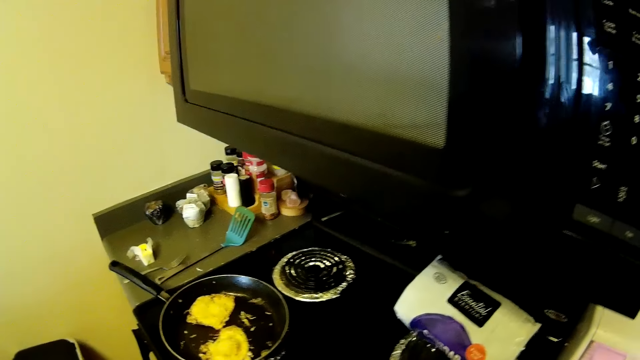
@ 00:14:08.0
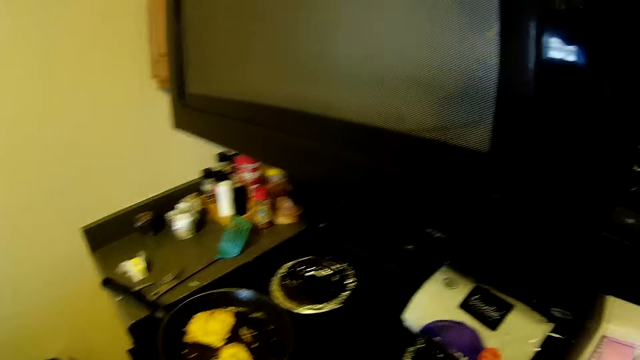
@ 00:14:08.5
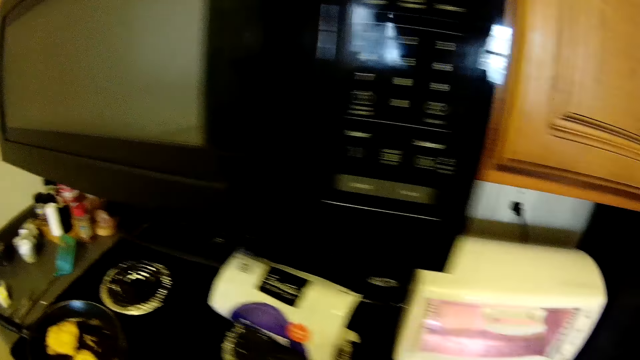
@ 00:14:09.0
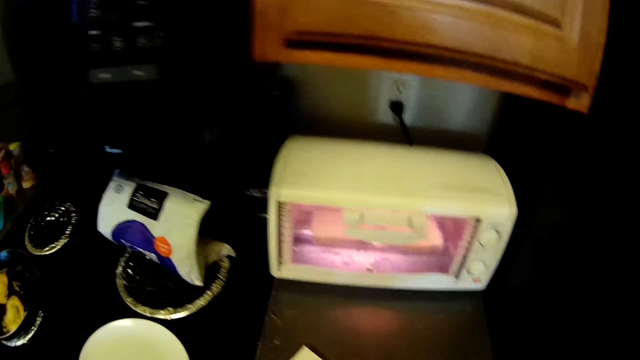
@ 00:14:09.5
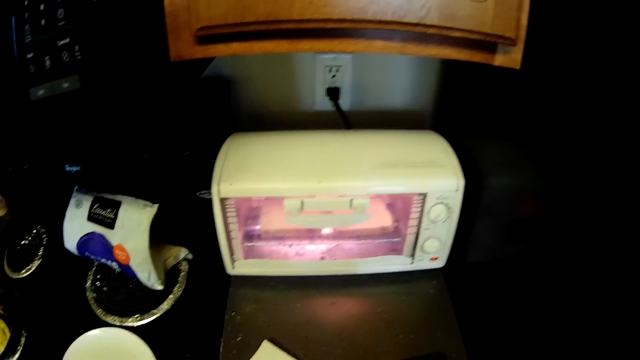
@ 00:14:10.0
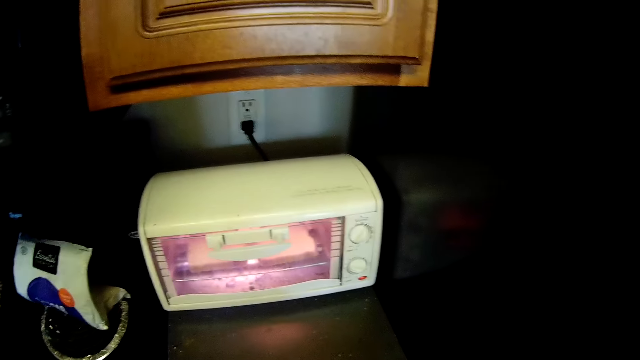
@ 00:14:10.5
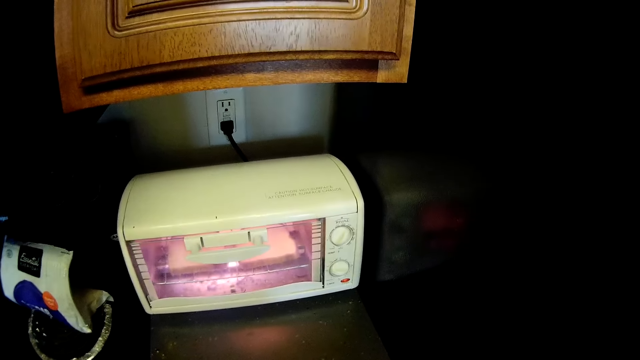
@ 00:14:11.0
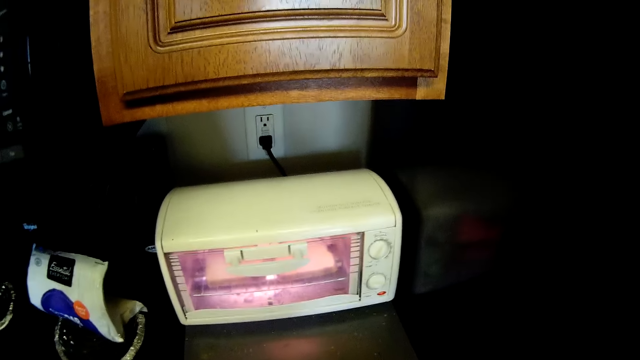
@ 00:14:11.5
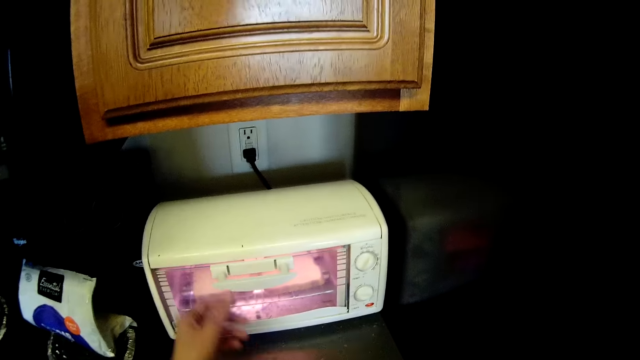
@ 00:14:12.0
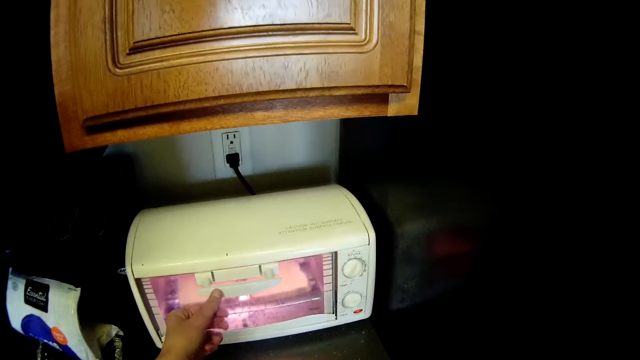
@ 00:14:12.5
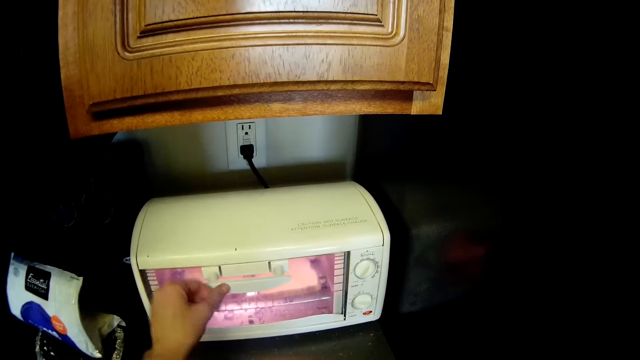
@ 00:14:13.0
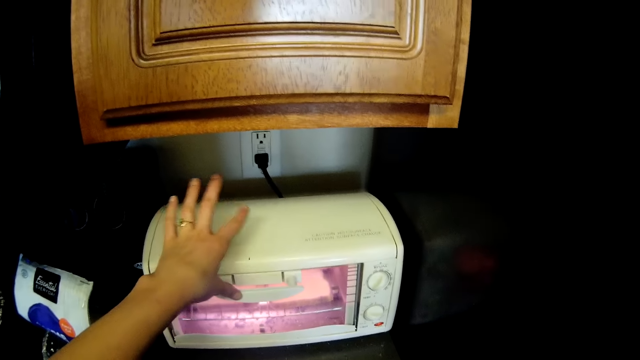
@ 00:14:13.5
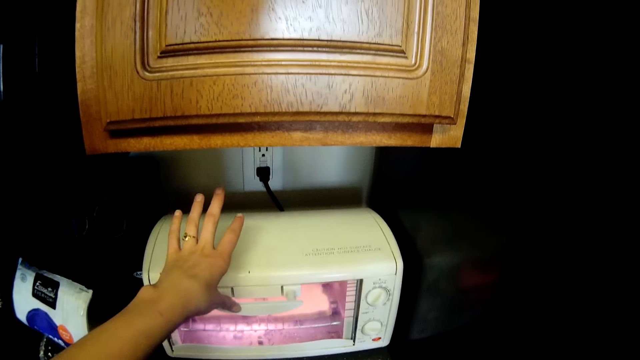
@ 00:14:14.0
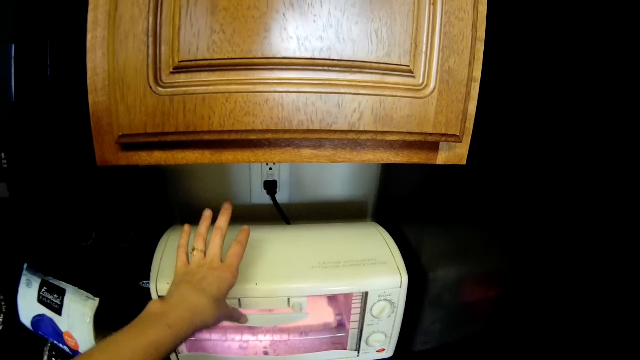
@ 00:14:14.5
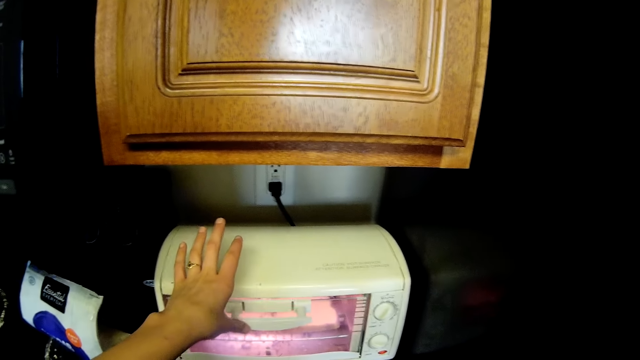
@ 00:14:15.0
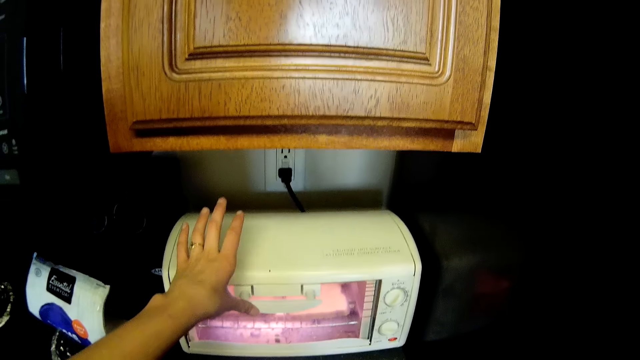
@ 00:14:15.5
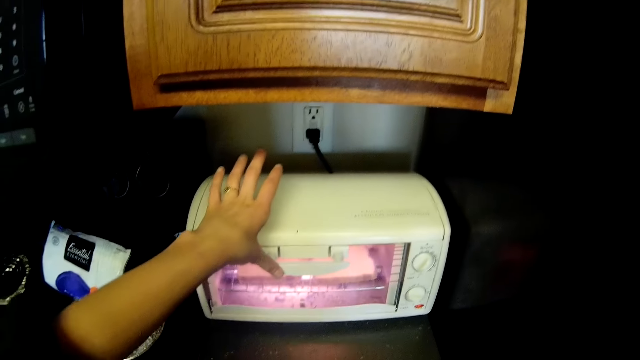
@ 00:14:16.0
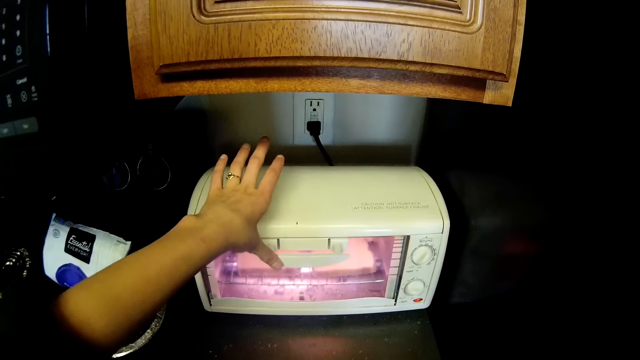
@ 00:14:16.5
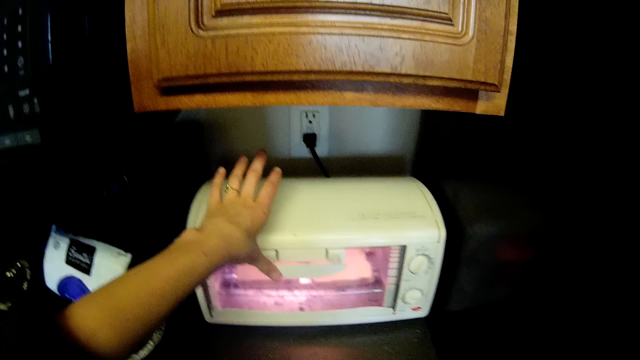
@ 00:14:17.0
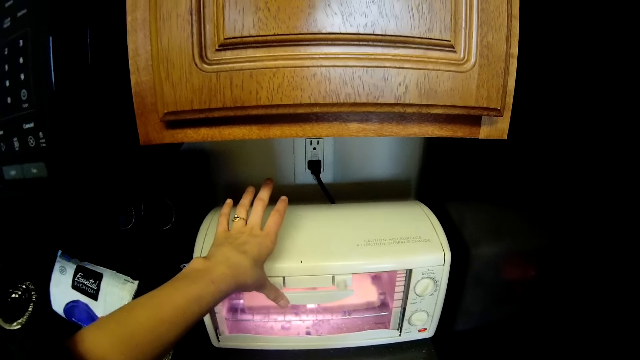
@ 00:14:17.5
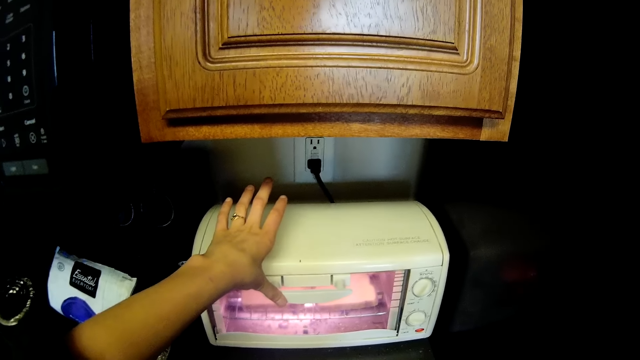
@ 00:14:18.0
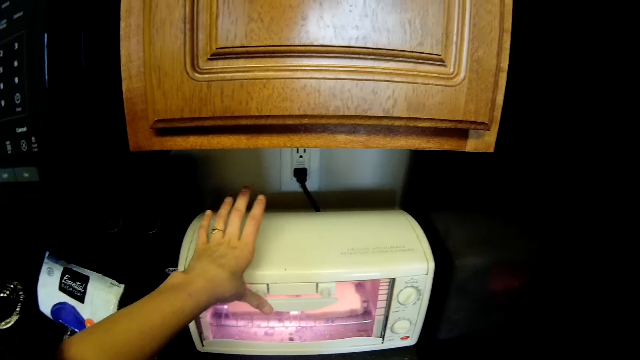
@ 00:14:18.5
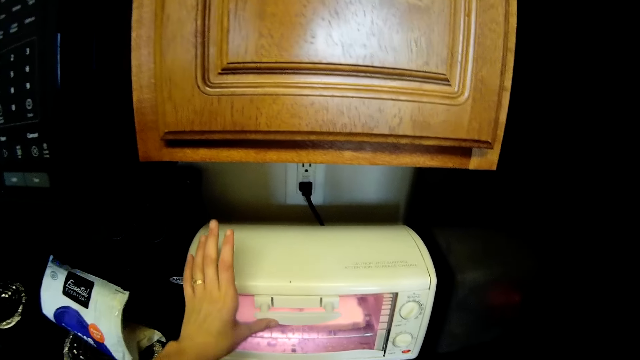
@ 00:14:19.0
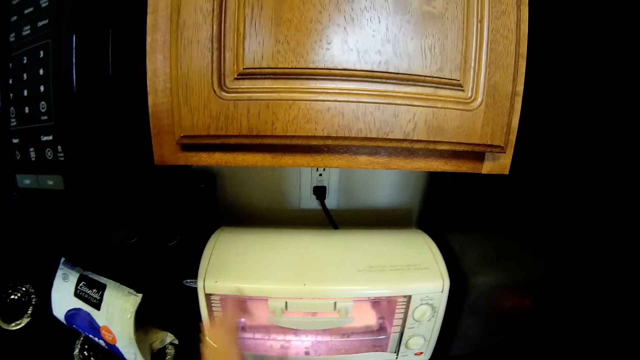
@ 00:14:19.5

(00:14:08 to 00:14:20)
The camera wearer holds the handle of a microwave or oven on the countertop with her left hand. She operates the oven.

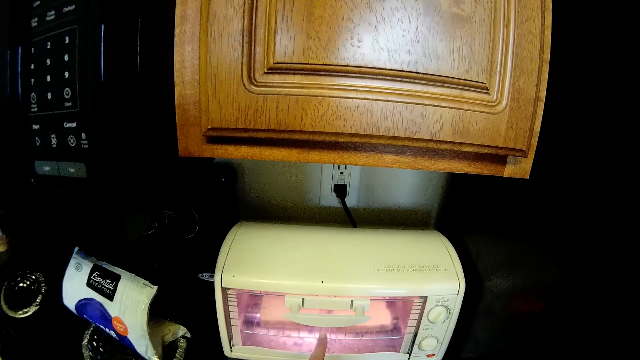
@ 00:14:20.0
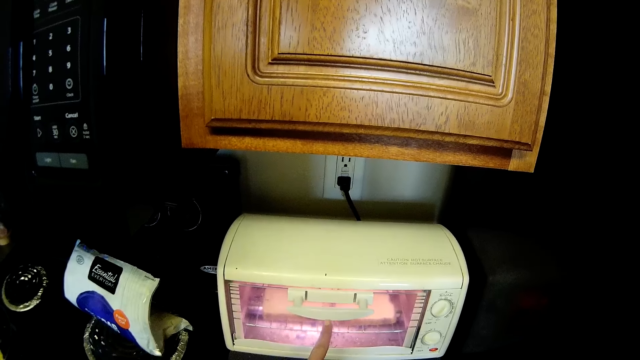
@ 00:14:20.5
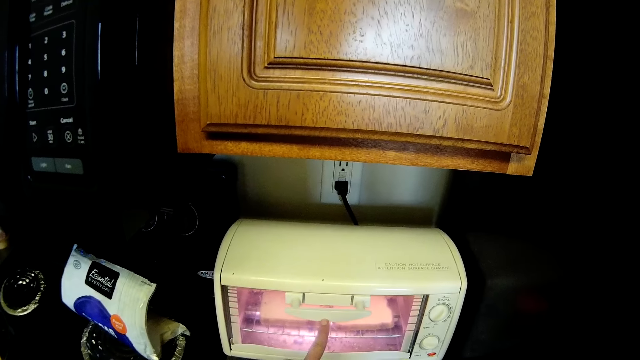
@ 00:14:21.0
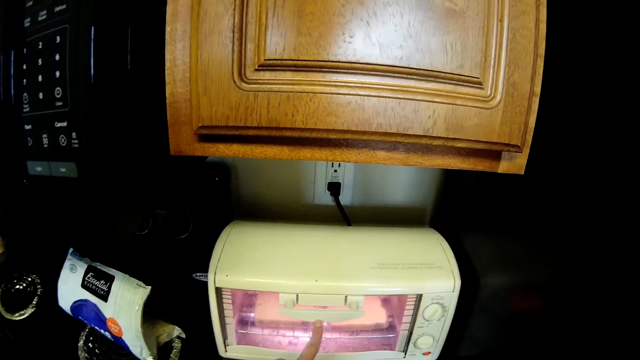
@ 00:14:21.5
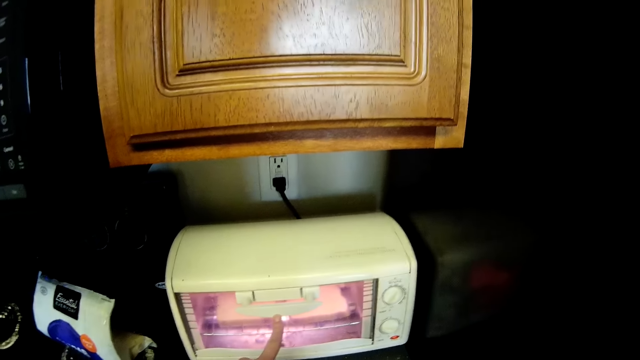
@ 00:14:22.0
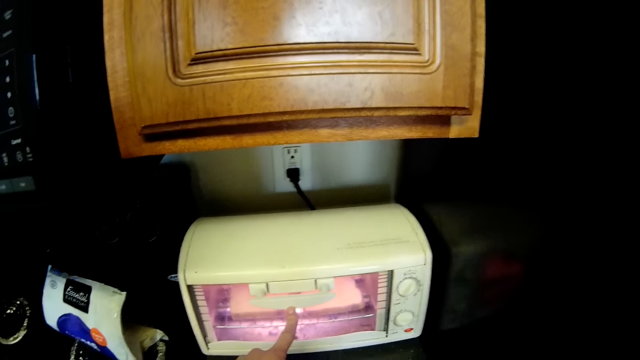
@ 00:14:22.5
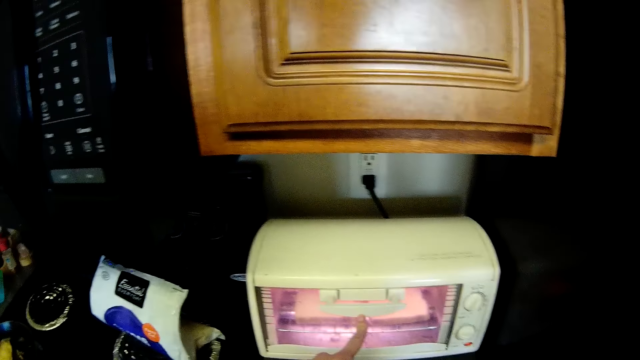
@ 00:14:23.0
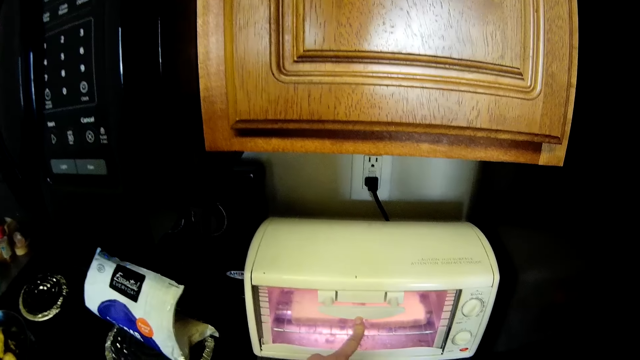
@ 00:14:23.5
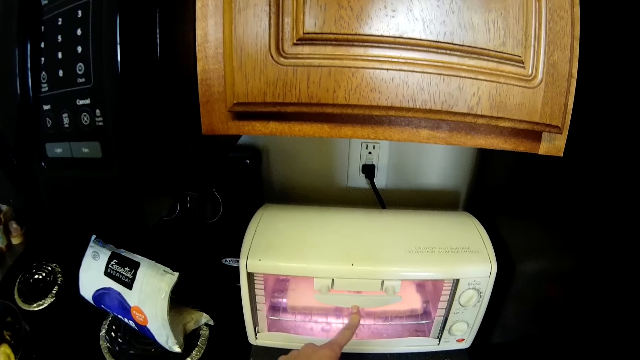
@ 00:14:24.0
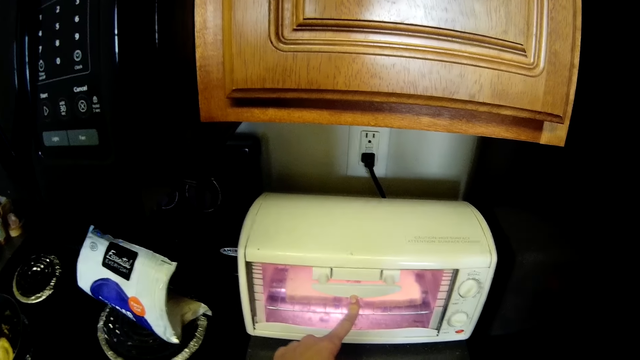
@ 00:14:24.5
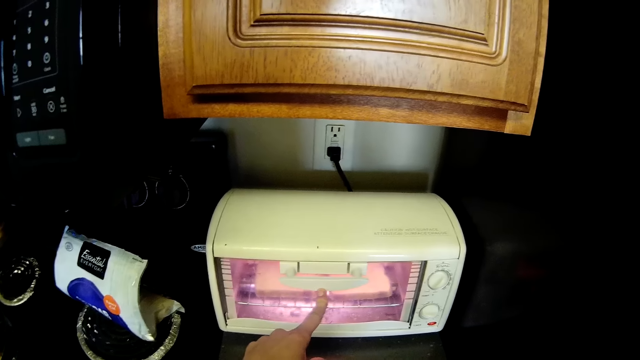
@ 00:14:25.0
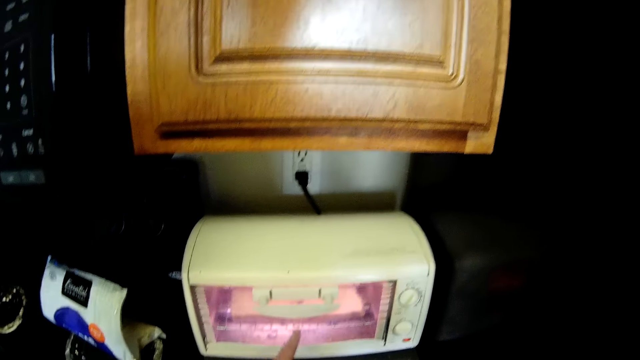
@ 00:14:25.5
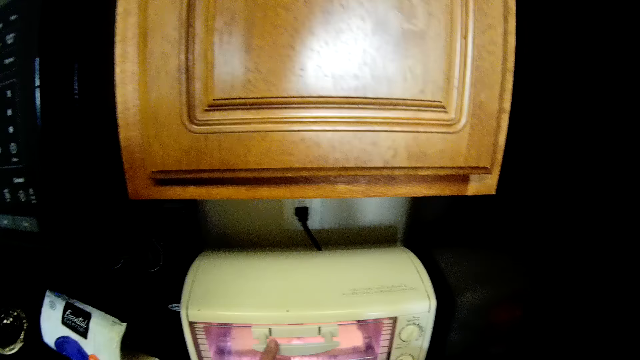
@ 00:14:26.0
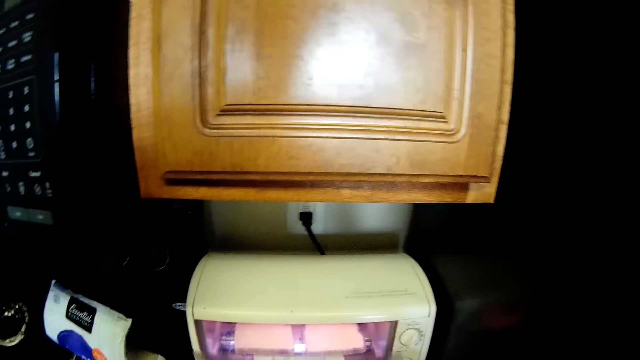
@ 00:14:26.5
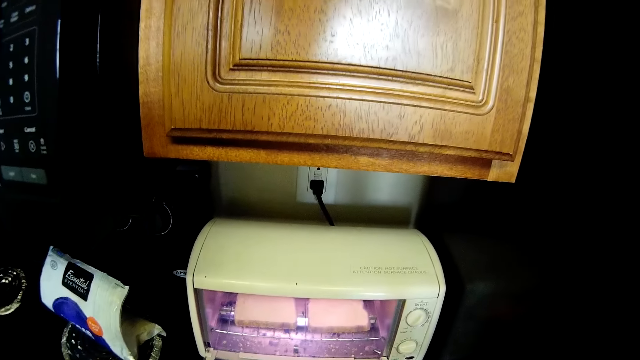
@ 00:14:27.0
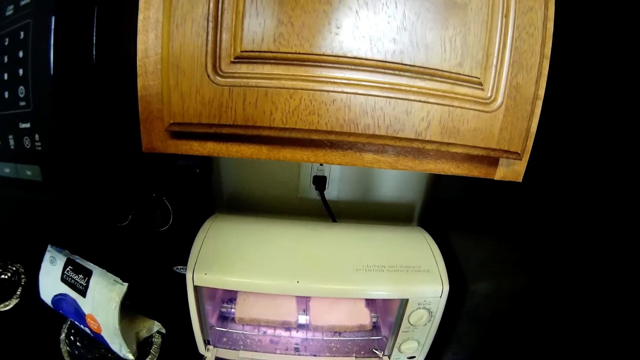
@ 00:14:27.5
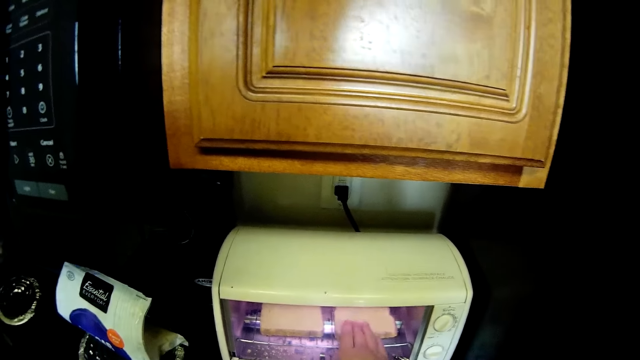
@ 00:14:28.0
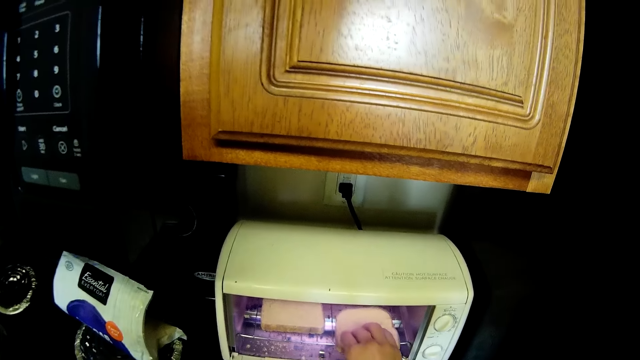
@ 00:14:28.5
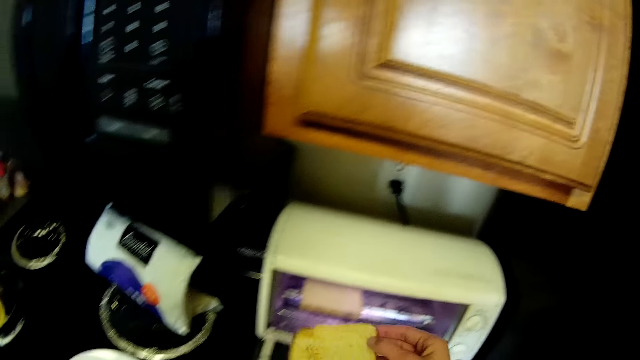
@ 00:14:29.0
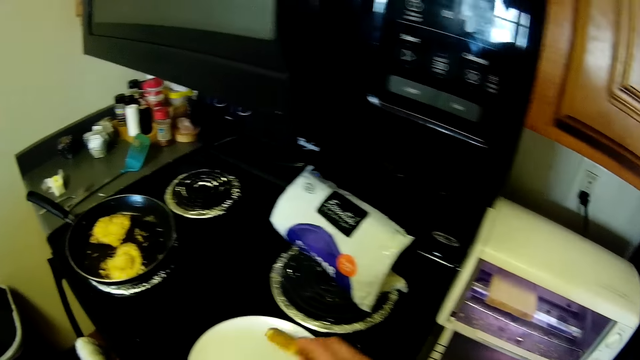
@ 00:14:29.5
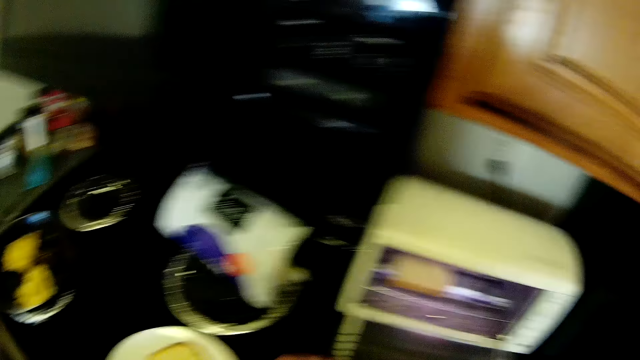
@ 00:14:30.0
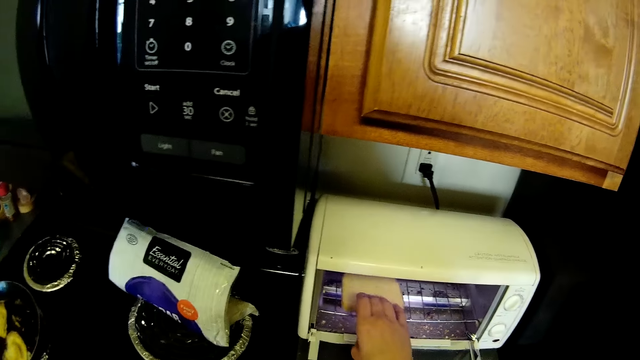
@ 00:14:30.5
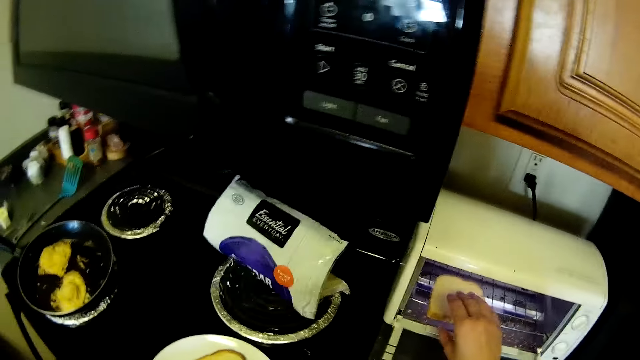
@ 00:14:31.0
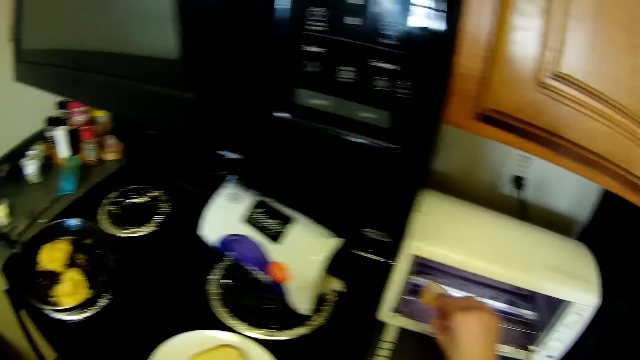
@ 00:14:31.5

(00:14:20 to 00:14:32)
The camera wearer opens the microwave with her left hand. She picks up a slice of bread from the microwave with her right hand. She places the bread in her right hand on the plate on the countertop. She picks up a slice of bread from the microwave with her right hand.
